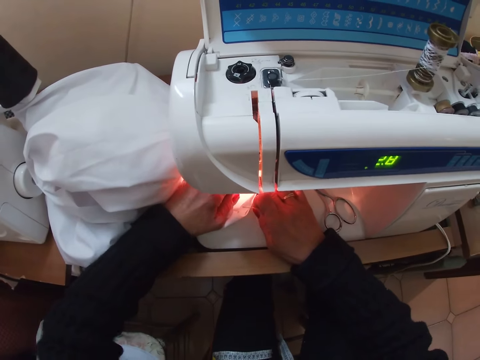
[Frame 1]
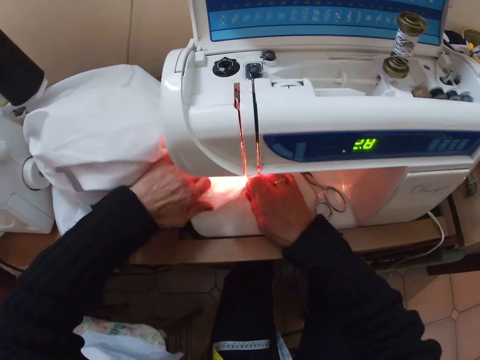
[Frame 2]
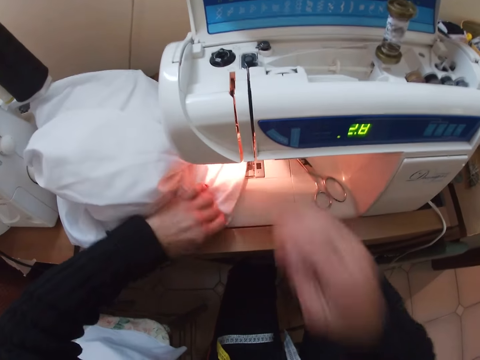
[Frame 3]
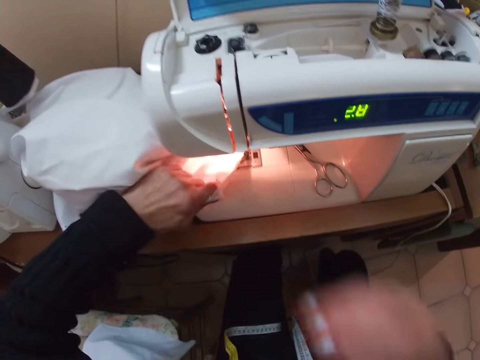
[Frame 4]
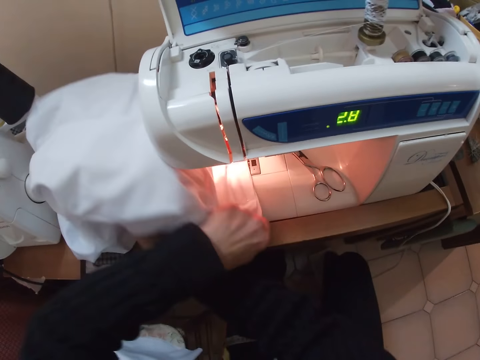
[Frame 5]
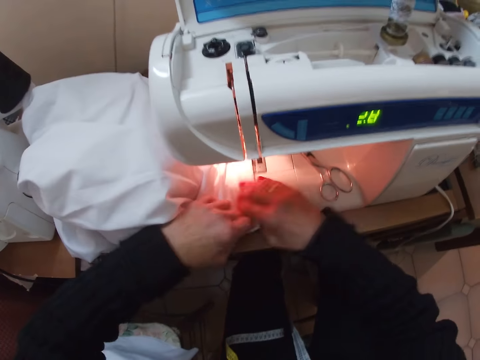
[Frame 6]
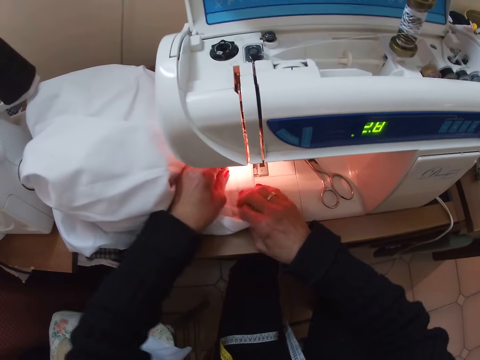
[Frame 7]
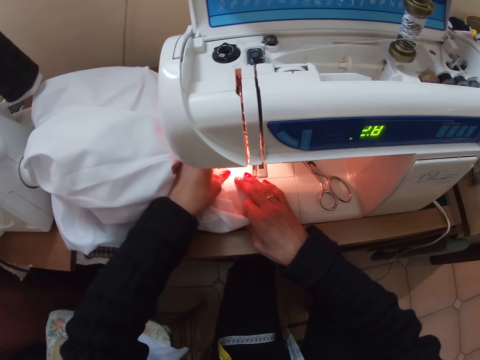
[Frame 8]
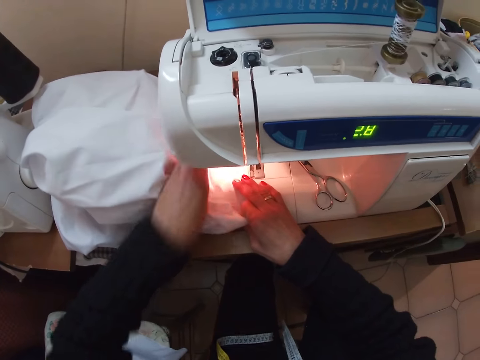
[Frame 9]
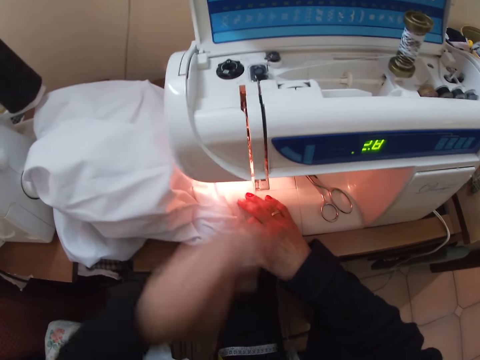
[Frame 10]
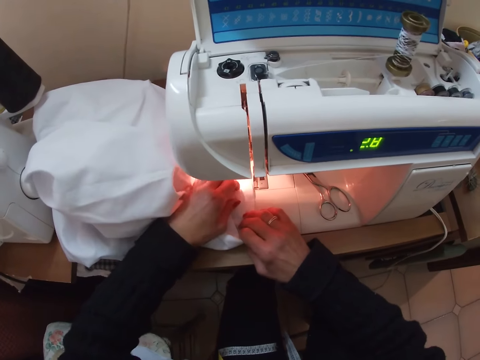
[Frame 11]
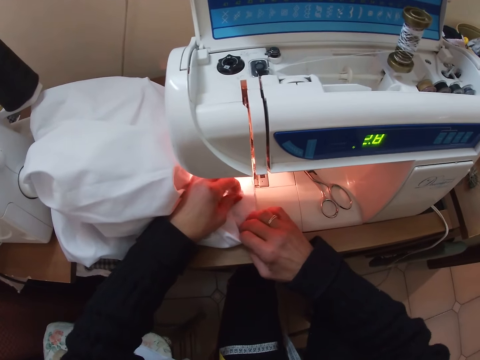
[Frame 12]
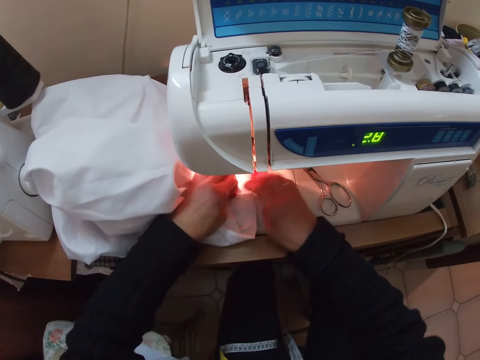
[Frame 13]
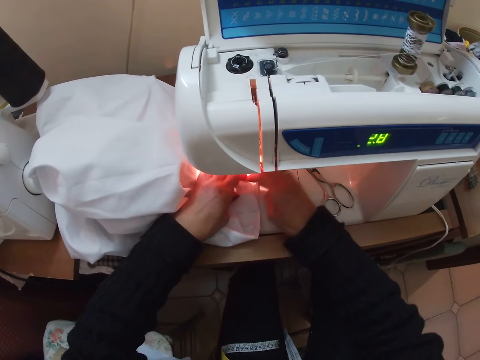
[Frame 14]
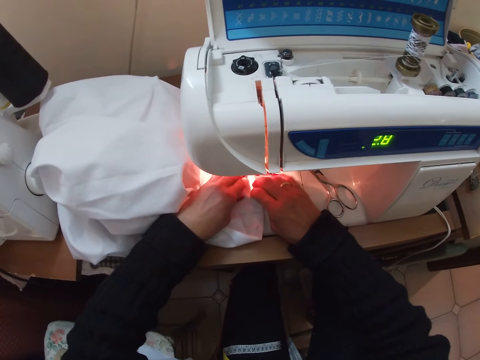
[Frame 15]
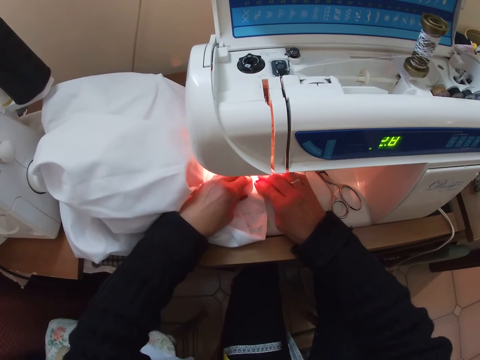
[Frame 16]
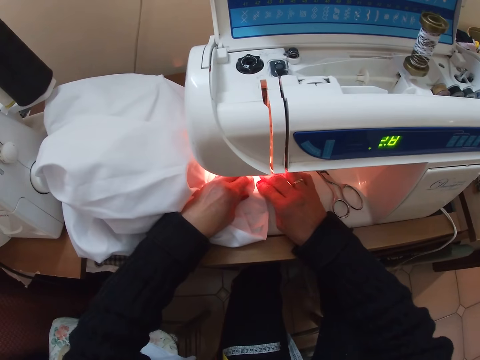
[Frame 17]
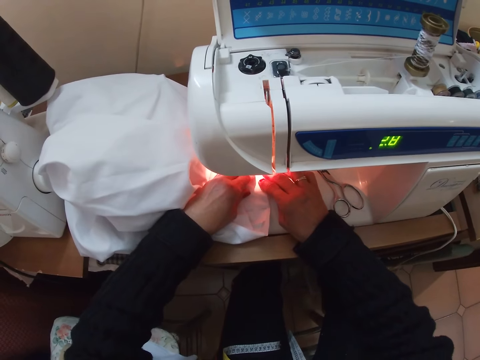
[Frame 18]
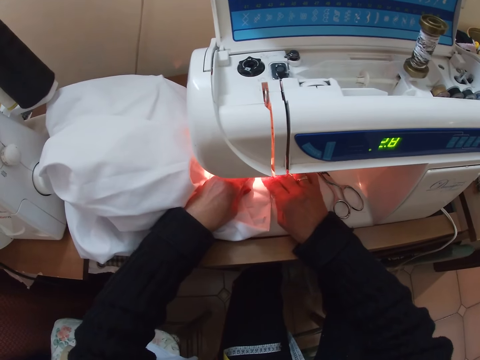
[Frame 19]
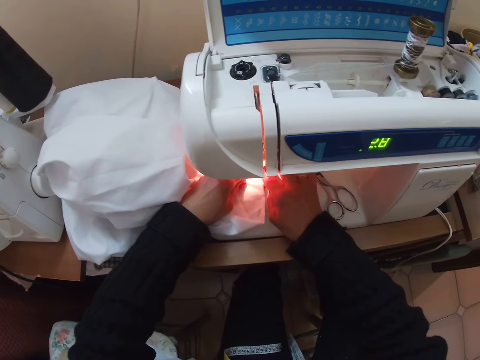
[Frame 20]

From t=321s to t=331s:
The camera wearer adjusts her left hand on the cloth. She raises her right hand. She adjusts the cloth on the sewing machine. She lowers her right hand. She puts her right hand under the cloth. She removes her right hand from under the cloth. She puts her right hand on the cloth. She spreads the cloth with her hands. She raises her left hand. She lowers her left hand. She puts her left hand on the cloth. She spreads the cloth with her hands. She dusts the cloth with her right hand. She spreads the cloth with her hands. She moves the cloth with both hands along the sewing machine needle. She sews the cloth.

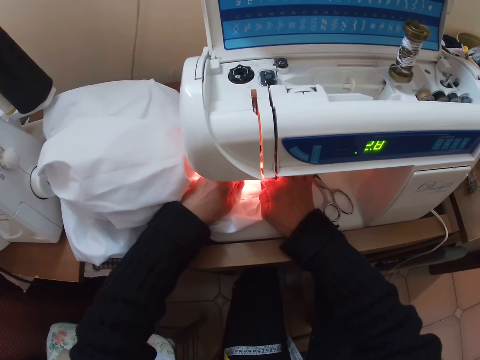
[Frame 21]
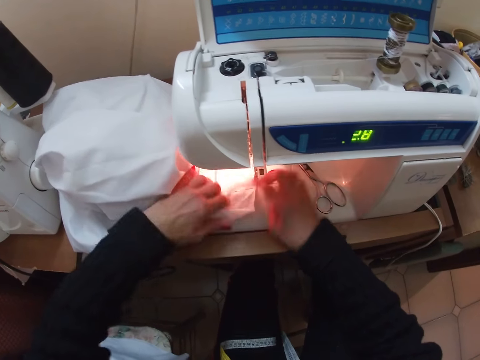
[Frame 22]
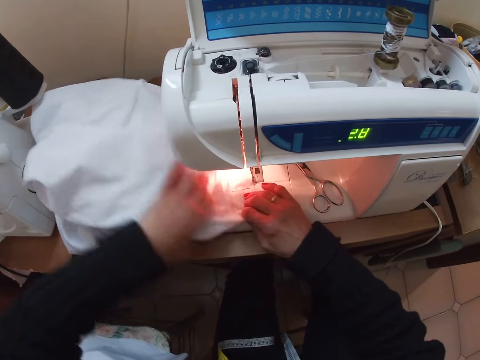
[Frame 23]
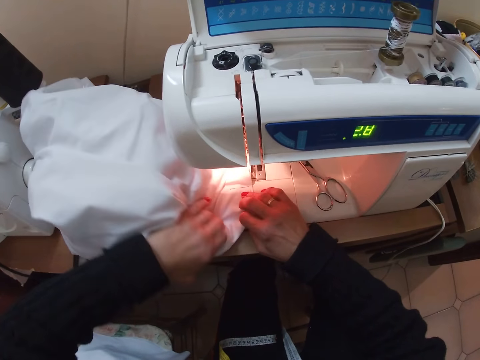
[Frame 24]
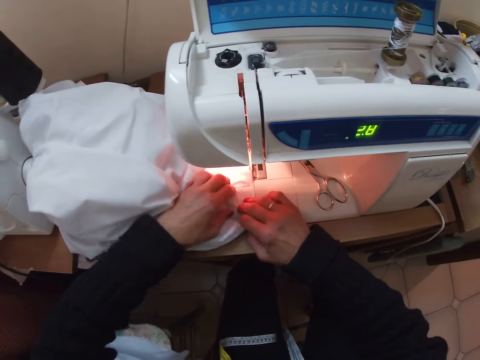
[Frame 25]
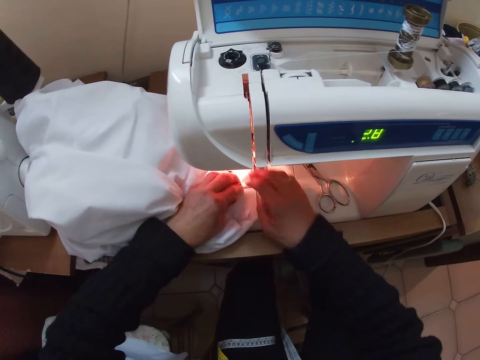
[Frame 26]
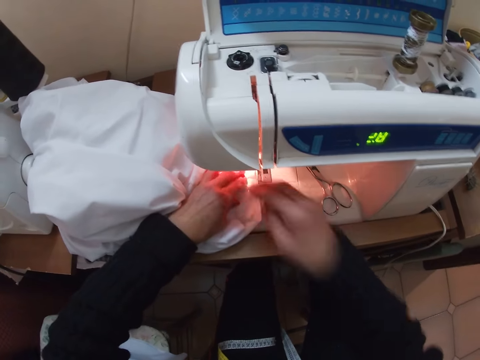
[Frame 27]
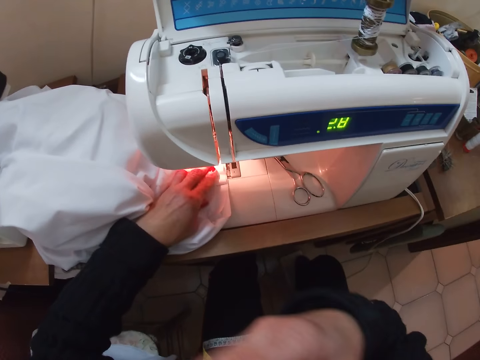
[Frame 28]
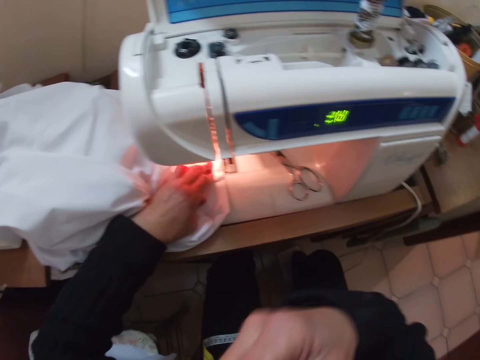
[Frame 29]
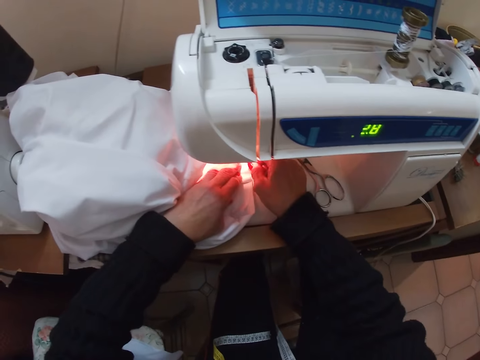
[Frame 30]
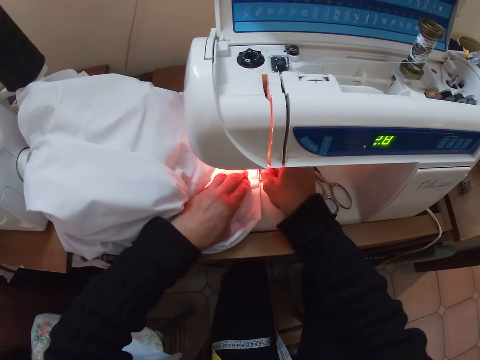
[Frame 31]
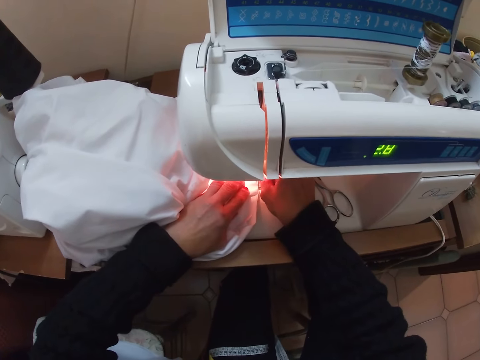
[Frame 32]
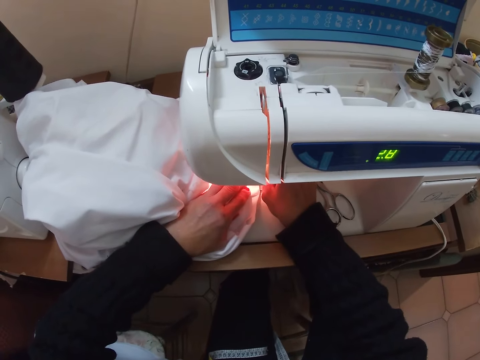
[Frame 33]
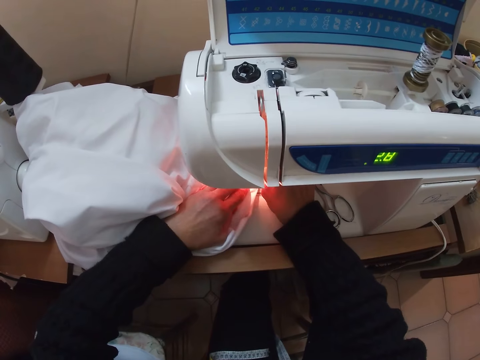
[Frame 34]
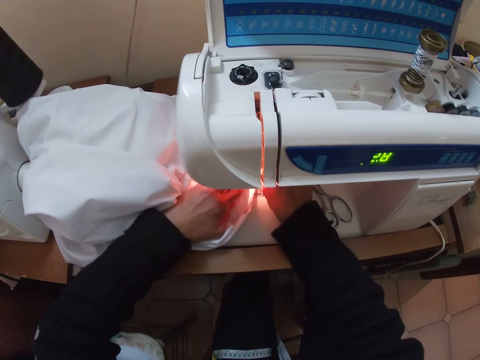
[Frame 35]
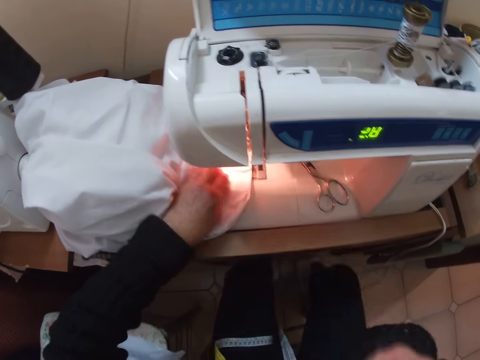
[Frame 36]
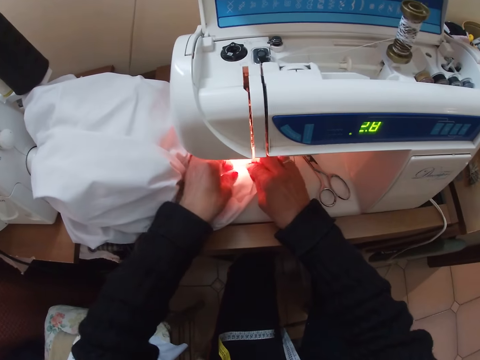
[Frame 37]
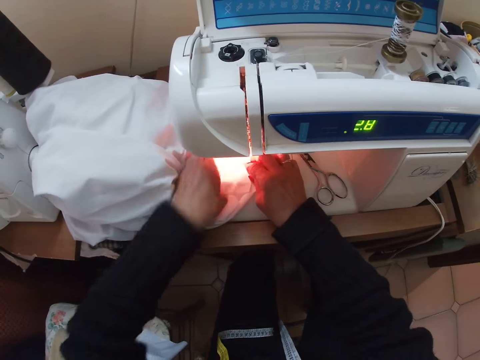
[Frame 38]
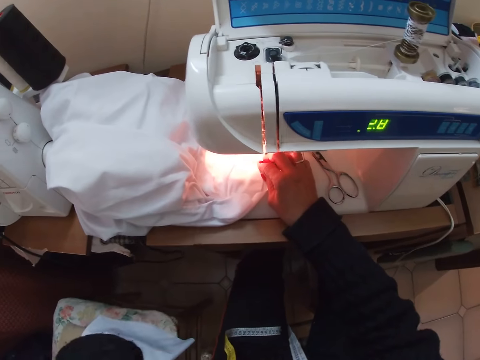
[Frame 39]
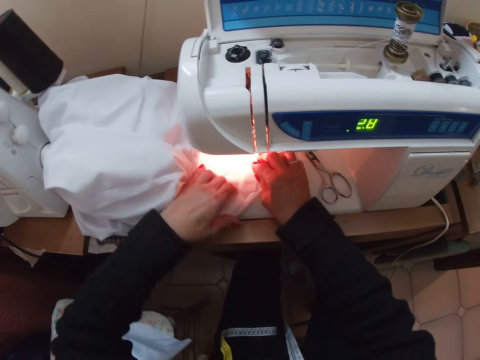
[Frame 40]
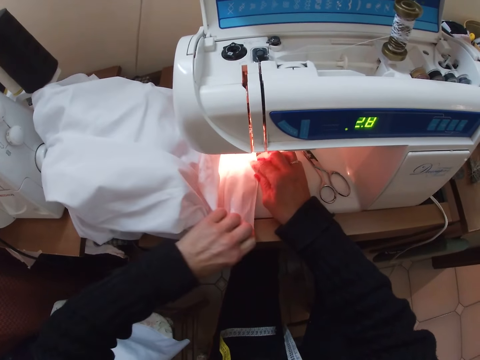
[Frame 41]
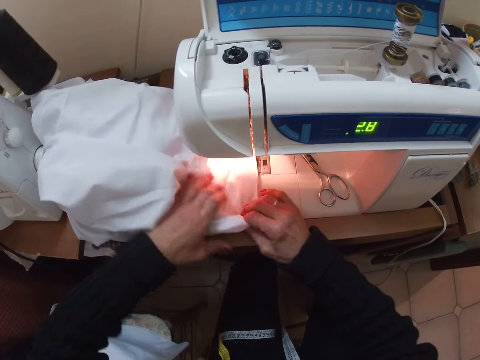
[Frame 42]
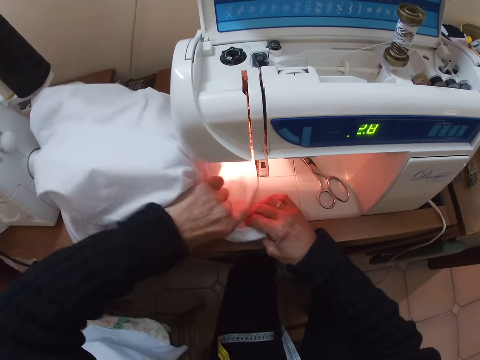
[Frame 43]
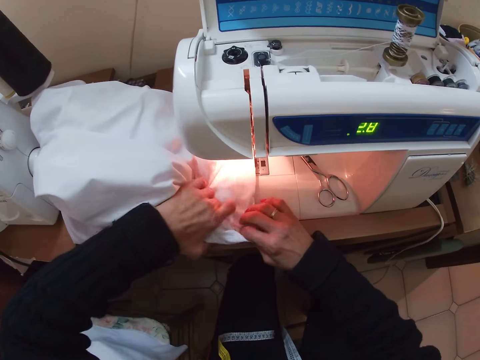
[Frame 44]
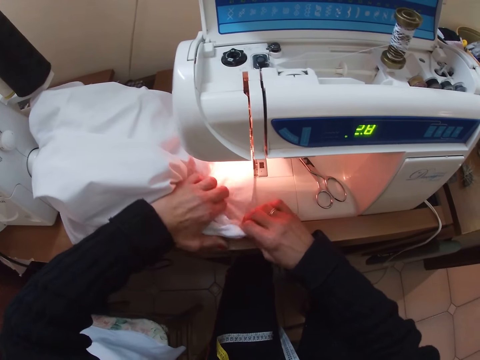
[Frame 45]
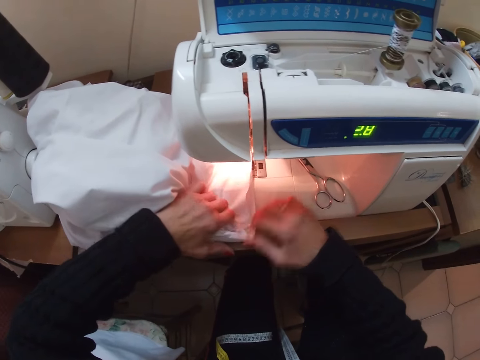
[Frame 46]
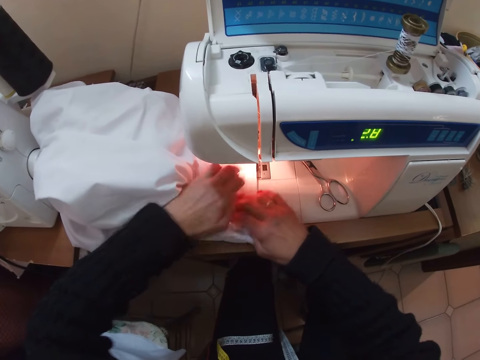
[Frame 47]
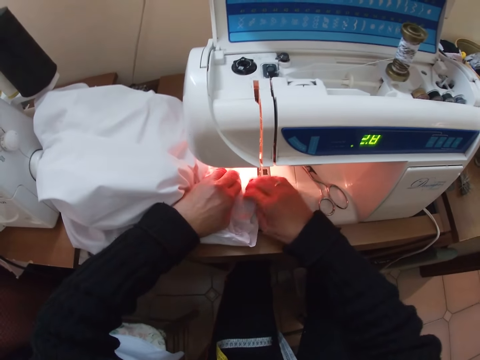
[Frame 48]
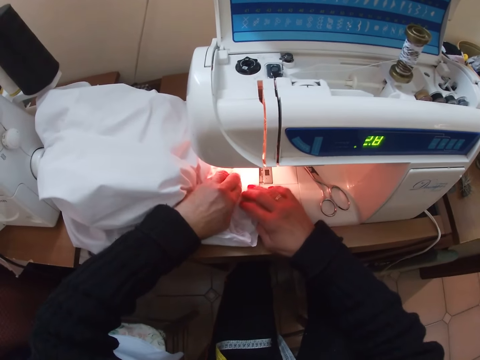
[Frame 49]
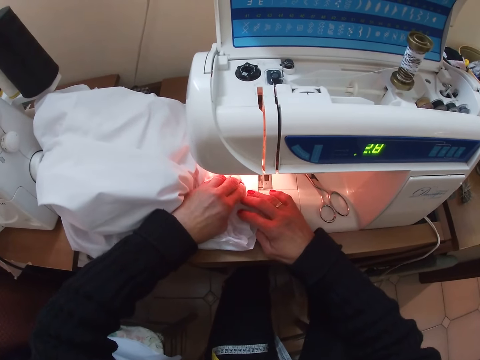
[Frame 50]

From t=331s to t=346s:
The camera wearer adjusts her hands. She moves the cloth with her left hand. She adjusts the cloth on the sewing machine. She spreads the cloth with her hands. She raises her right hand. She lowers her right hand. She puts her hand in the sewing machine. She moves the cloth with both hands along the sewing machine needle. She sews the cloth. She removes her right hand from the sewing machine. She raises her right hand. She lowers her right hand. She puts her right hand on the cloth. She raises her left hand. She adjusts the cloth on the sewing machine. She lowers her left hand. She puts her left hand on the cloth. She spreads the cloth with her hands. She moves the cloth with both hands along the sewing machine needle.

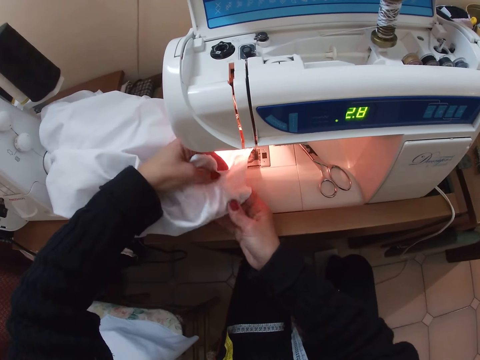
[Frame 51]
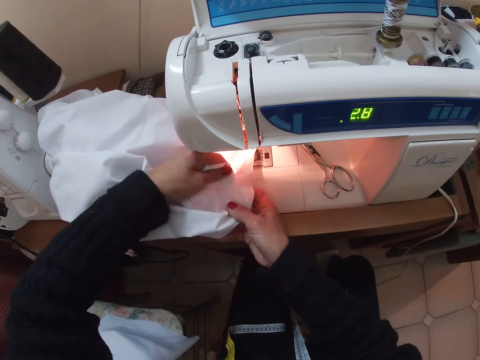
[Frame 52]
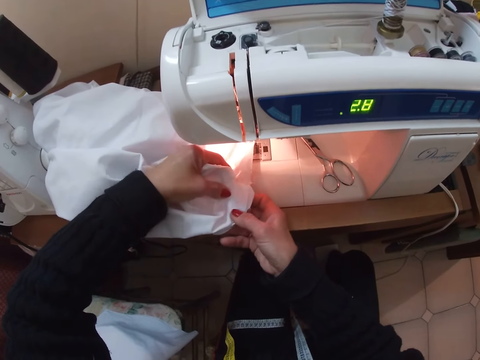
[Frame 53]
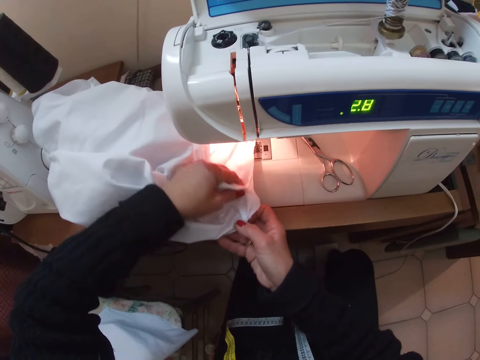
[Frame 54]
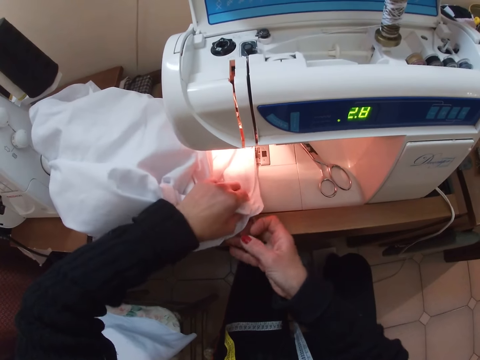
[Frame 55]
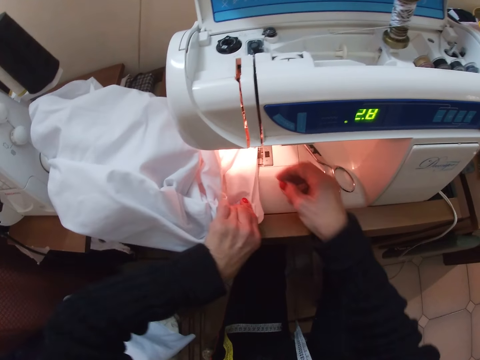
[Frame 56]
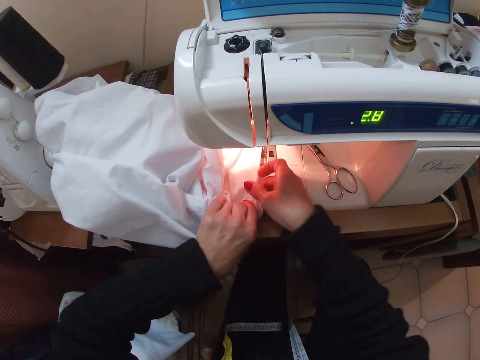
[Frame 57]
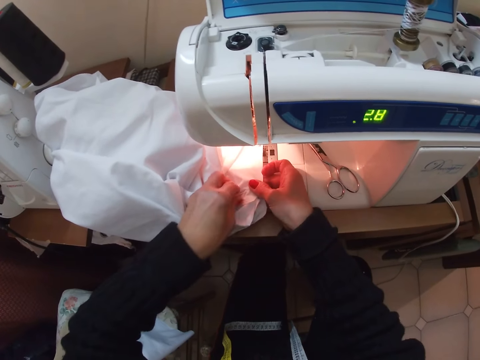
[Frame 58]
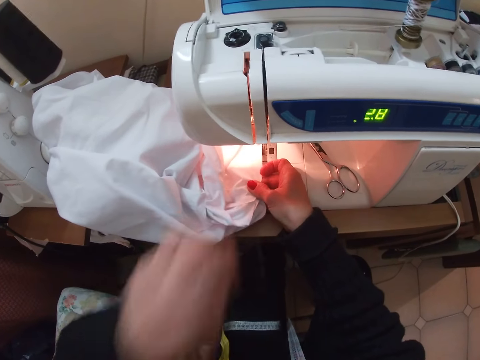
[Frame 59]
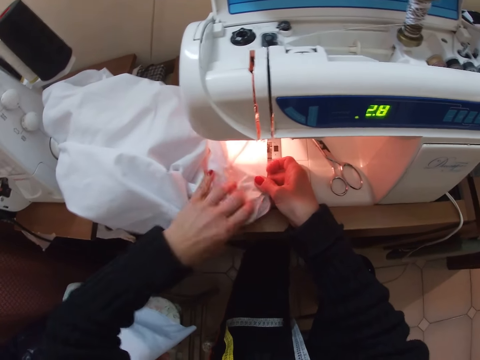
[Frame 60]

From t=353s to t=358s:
The camera wearer removes her right hand from the cloth. She holds the cloth with her right hand. She removes her left hand from the cloth. She holds the cloth with her left hand. She raises her left hand. She holds the cloth with her left hand.
